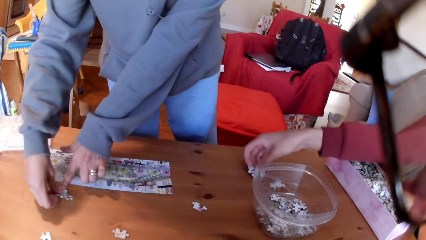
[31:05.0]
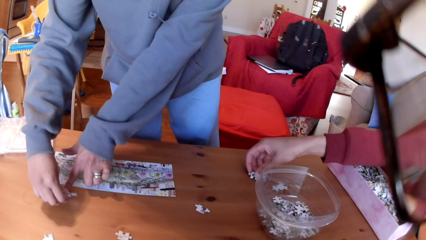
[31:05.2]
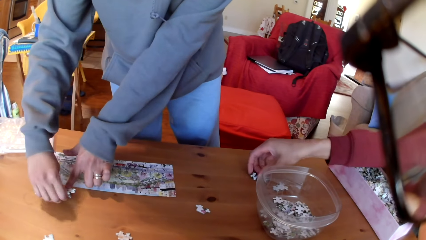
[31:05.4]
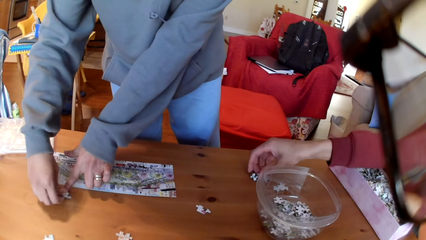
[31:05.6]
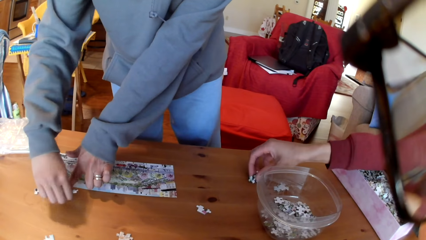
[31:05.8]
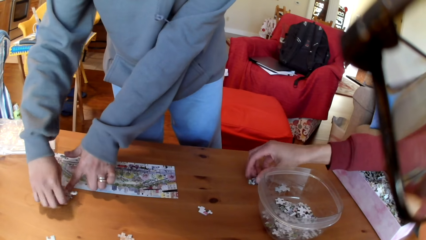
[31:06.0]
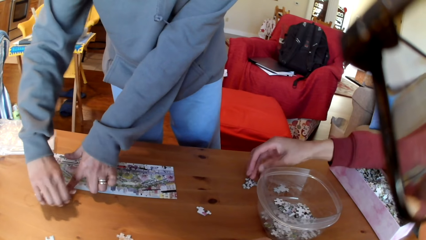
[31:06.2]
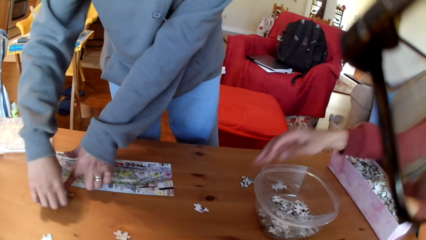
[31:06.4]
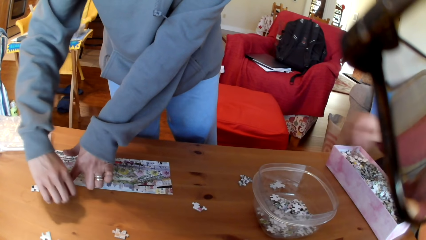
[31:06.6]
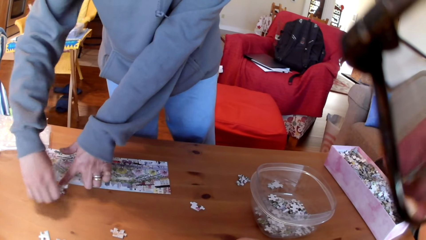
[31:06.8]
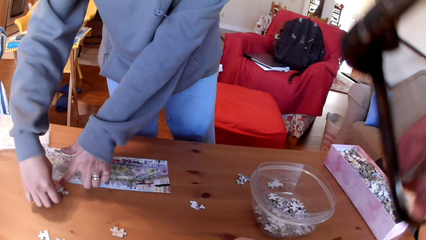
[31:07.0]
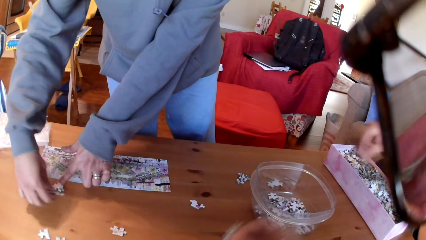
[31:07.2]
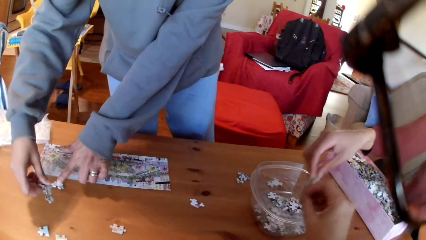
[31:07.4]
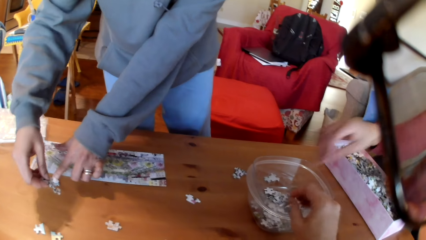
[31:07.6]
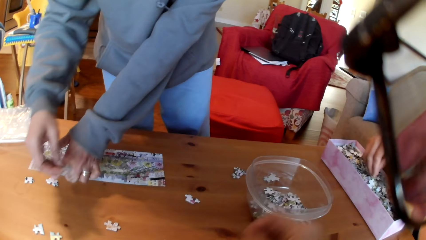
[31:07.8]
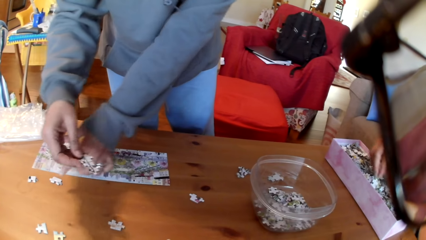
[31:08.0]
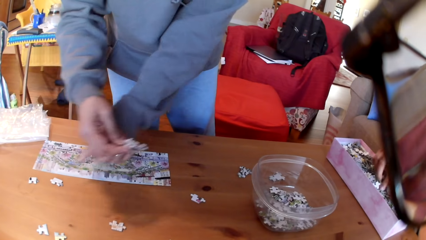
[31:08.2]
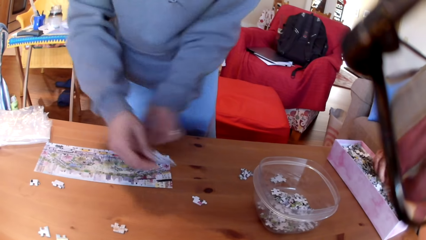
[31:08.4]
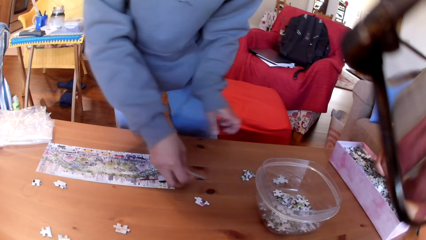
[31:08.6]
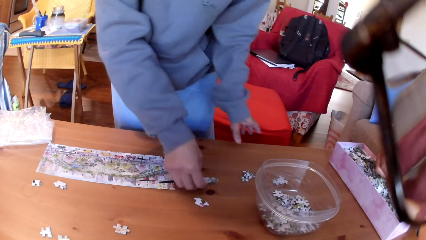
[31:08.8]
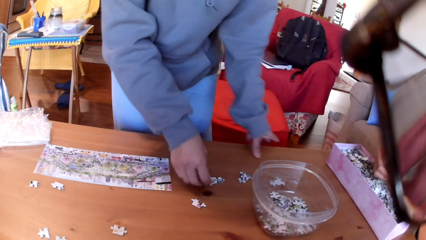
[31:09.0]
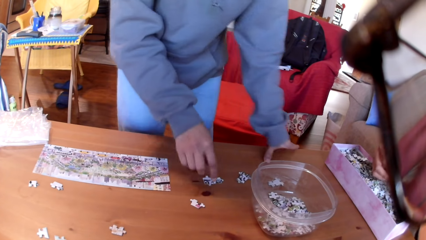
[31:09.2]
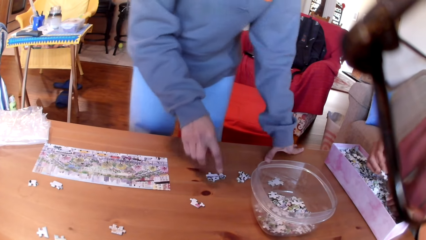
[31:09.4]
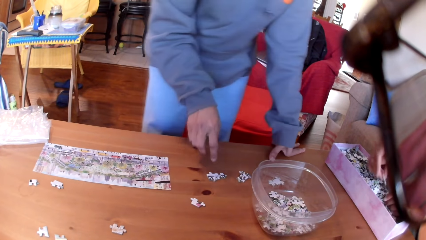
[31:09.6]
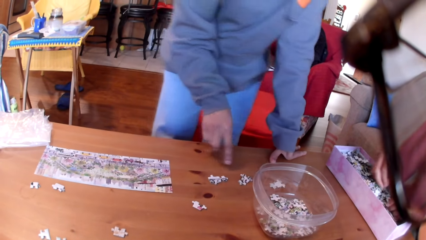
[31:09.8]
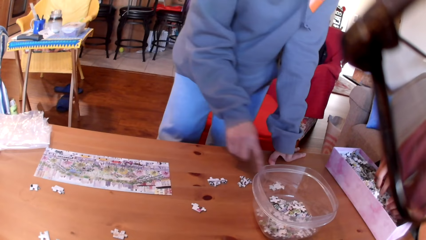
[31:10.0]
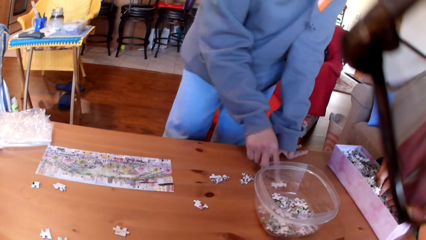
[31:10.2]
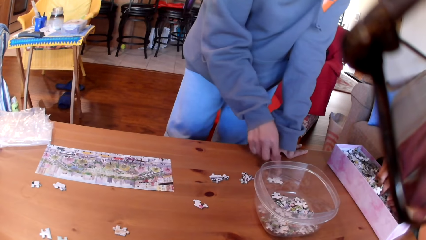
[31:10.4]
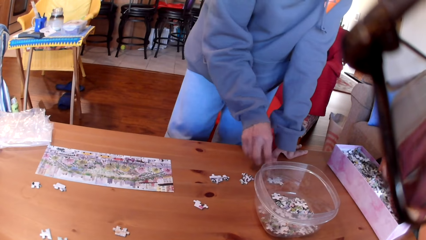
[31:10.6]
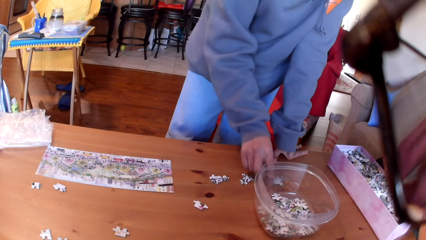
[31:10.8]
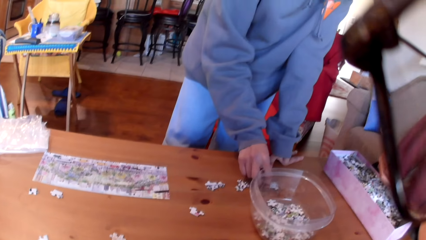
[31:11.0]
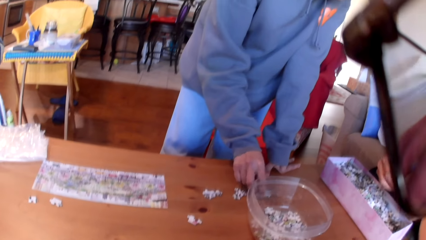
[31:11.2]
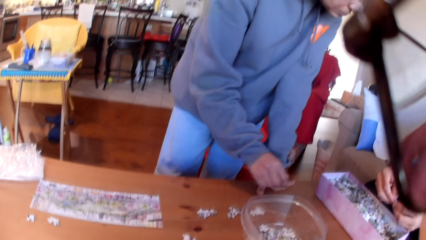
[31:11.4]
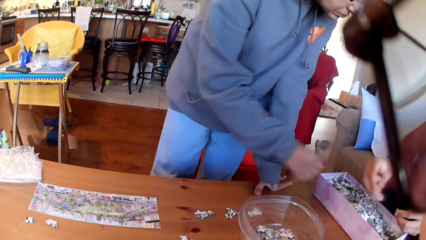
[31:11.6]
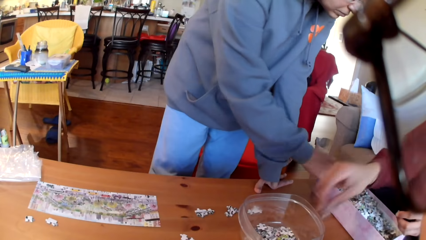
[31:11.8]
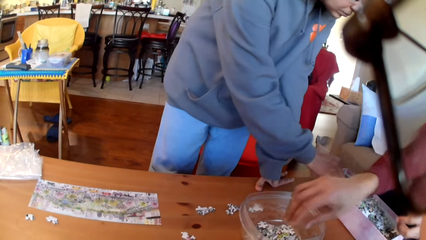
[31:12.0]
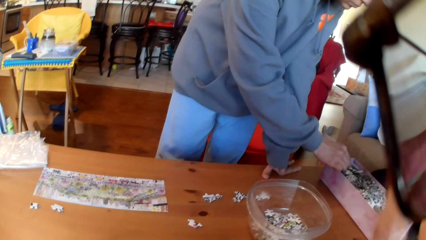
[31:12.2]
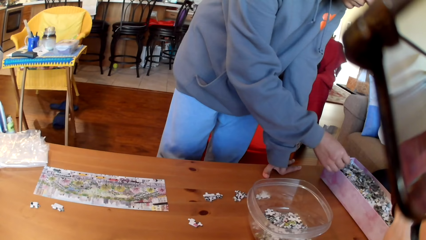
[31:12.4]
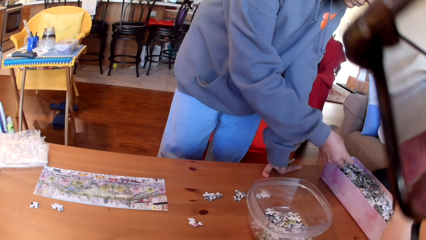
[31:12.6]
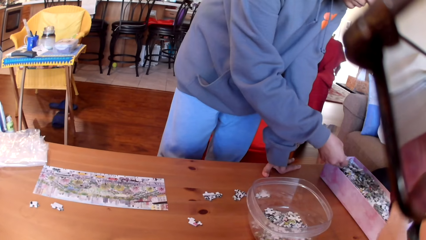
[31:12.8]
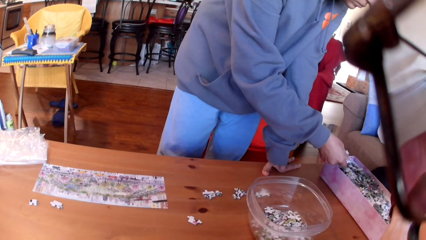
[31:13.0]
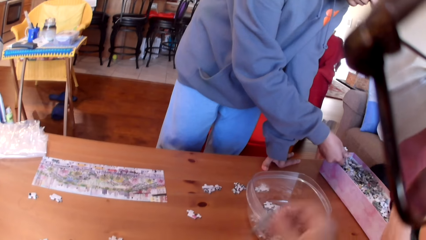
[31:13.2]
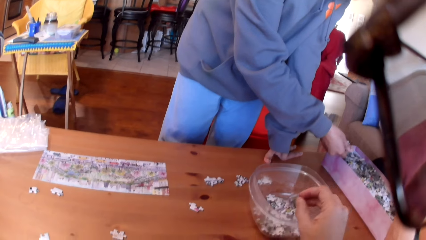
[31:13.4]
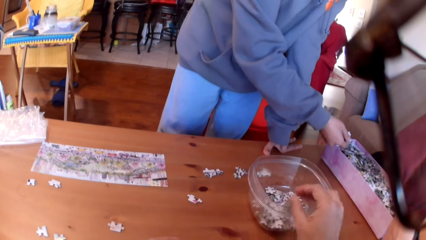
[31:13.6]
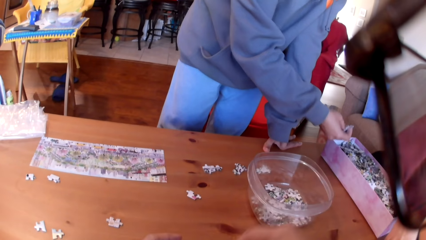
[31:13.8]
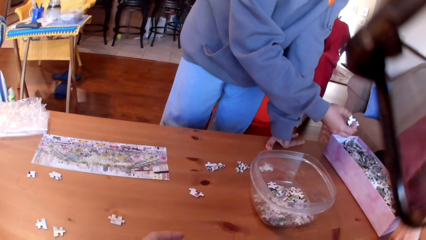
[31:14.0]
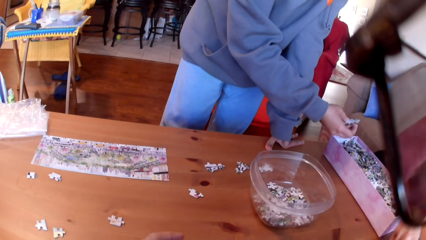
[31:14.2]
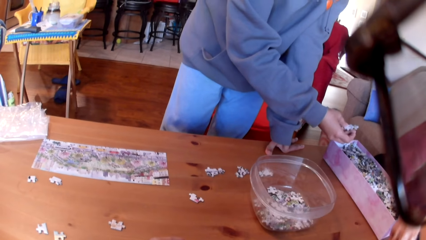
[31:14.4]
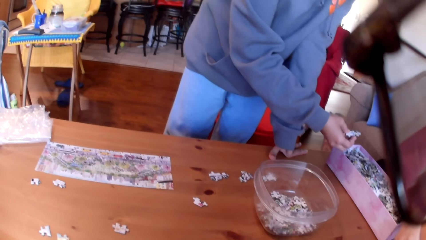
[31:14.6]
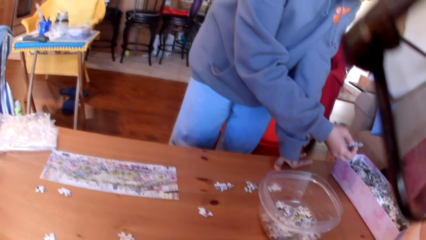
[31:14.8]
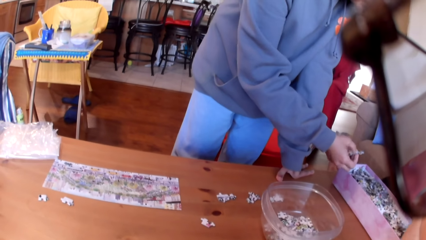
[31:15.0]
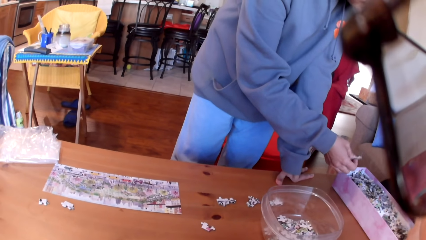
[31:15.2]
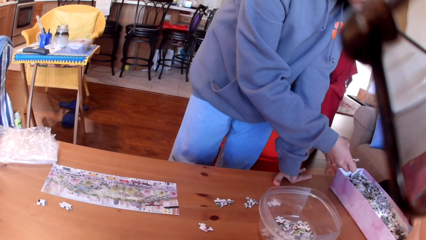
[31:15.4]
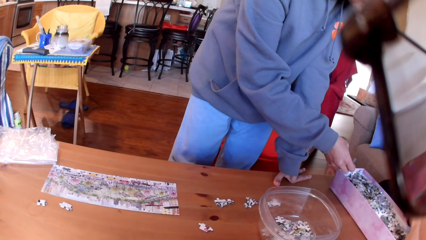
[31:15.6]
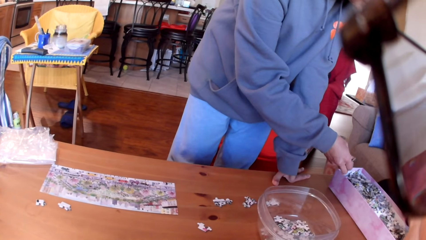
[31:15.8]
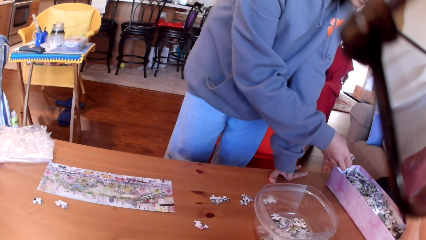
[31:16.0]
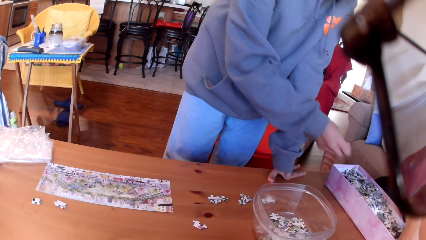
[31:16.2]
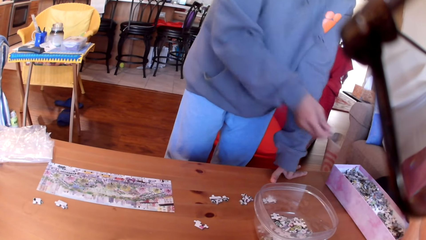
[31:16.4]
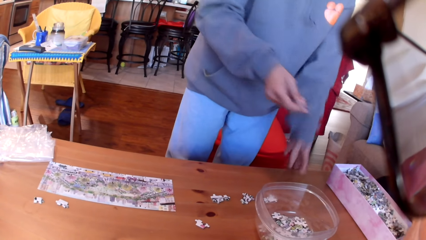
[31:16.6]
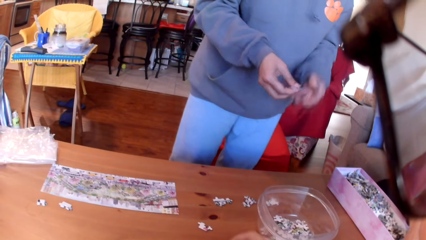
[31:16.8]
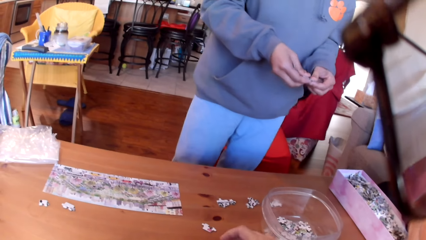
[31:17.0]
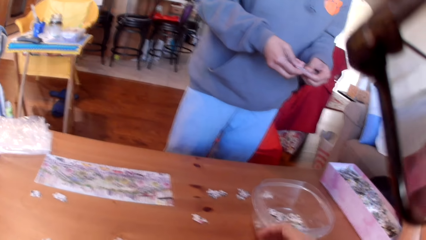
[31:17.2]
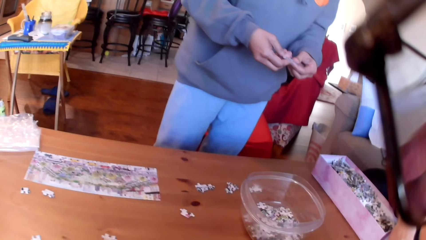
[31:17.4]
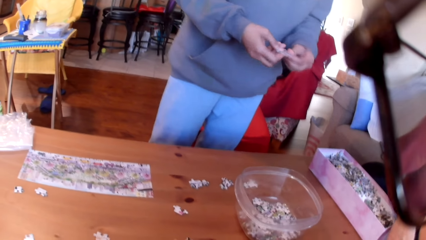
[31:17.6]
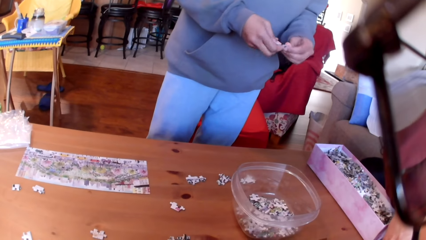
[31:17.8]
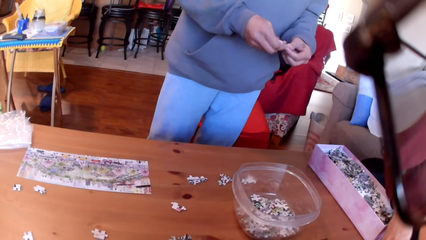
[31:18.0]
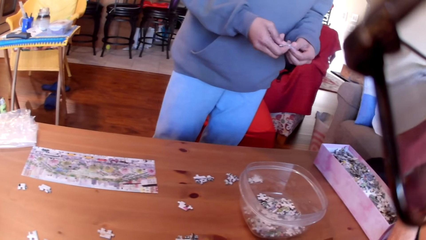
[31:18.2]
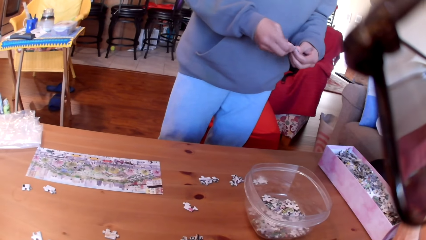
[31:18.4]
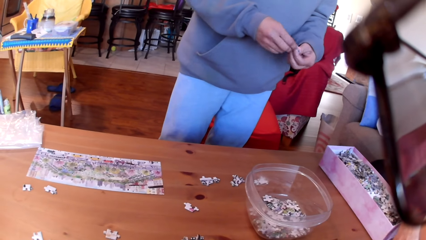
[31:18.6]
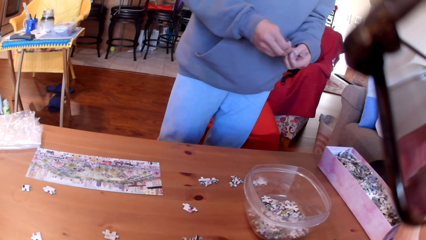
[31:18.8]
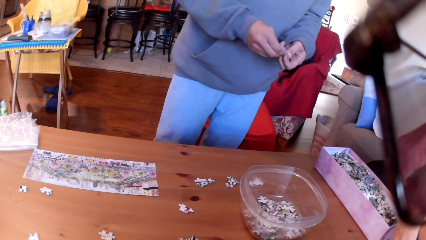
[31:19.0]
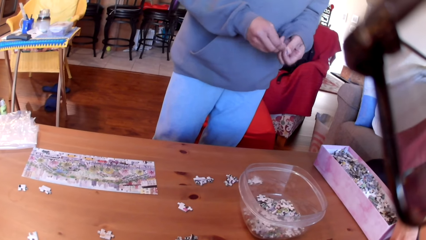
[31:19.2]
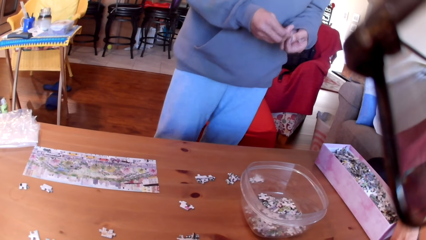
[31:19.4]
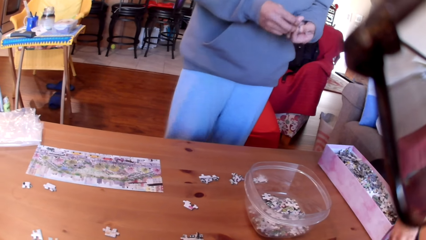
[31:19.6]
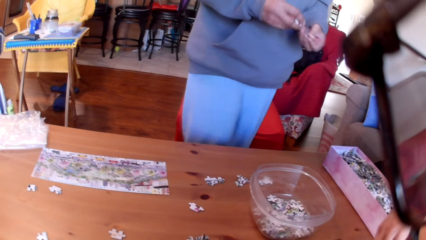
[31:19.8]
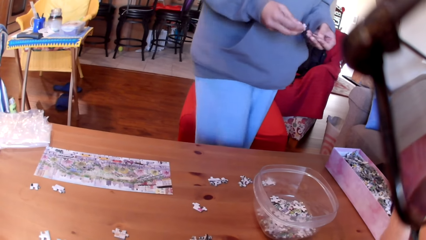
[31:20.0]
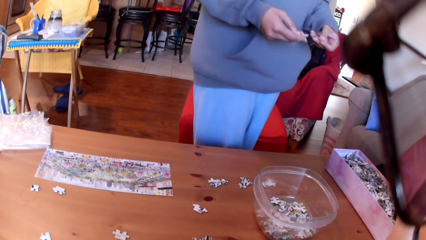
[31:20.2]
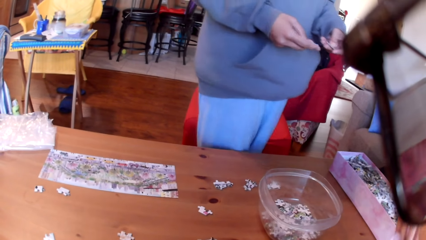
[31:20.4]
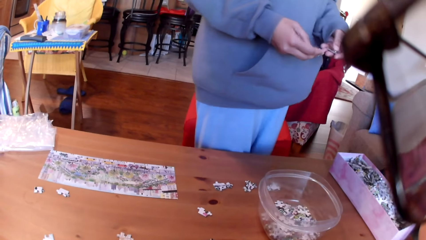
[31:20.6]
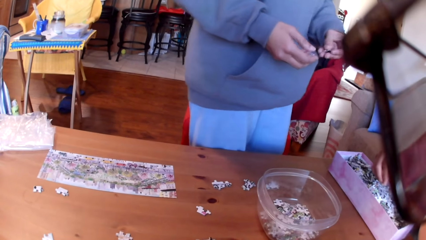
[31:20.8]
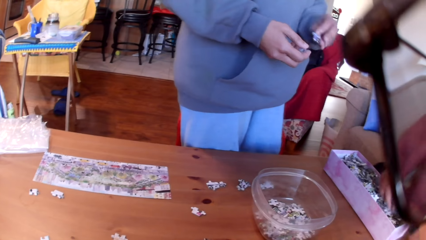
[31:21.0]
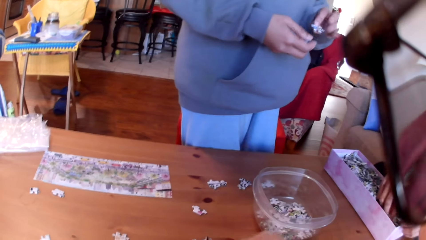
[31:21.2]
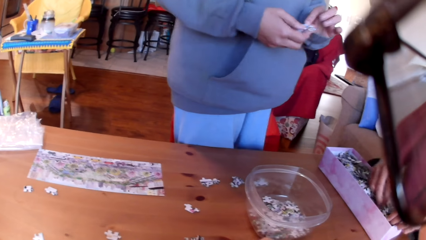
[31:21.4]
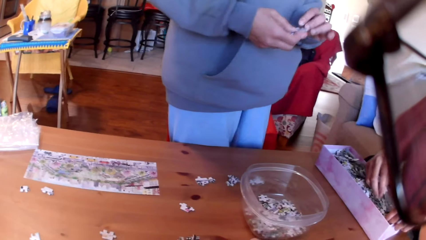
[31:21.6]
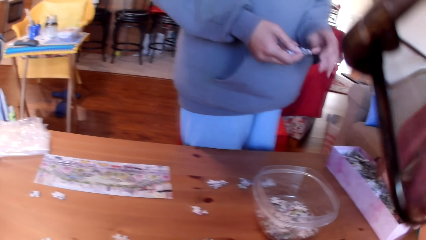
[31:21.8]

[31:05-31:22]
A man puts a puzzle on the table. The camera wearer arranges the puzzles. The man converses to the colleagues. The camera wearer drops a puzzle in the bowl. The man puts a puzzle on the table. A woman takes the puzzle and puts the puzzle on the table. The man takes the puzzles. The woman touches a puzzle. The man puts a puzzle in the bowl and takes a puzzle. The woman takes puzzles. The camera wearer puts a puzzle in the bowl and moves the puzzles. The woman adjusts the puzzles. The camera wearer takes a puzzle.
